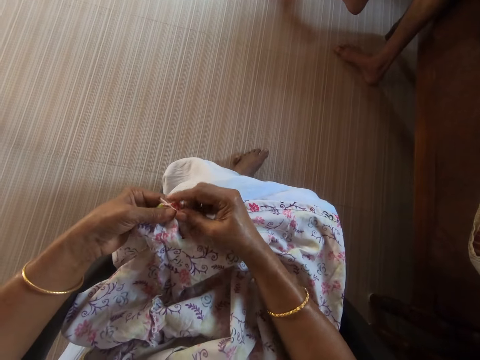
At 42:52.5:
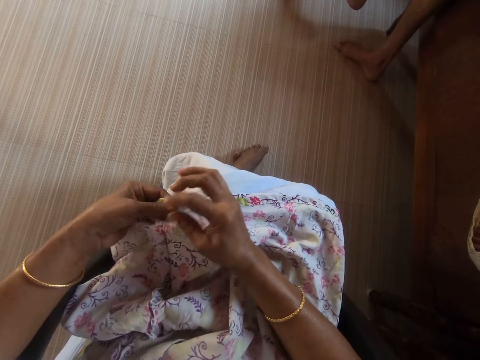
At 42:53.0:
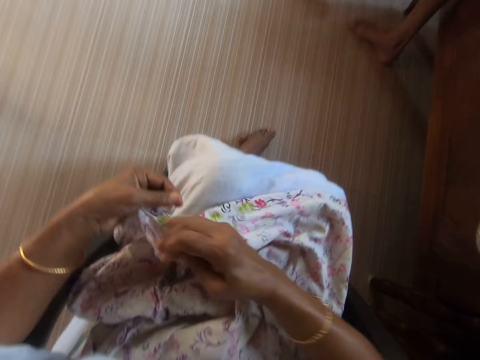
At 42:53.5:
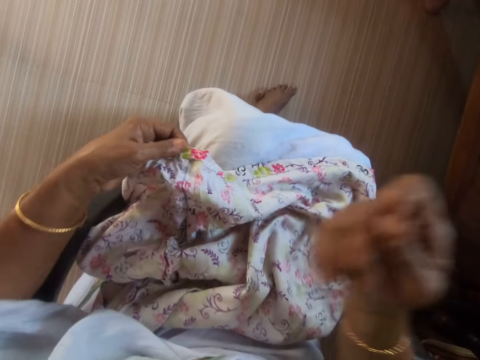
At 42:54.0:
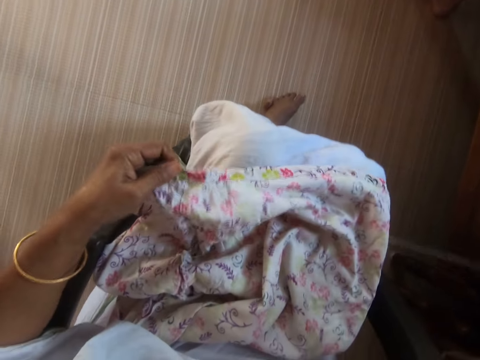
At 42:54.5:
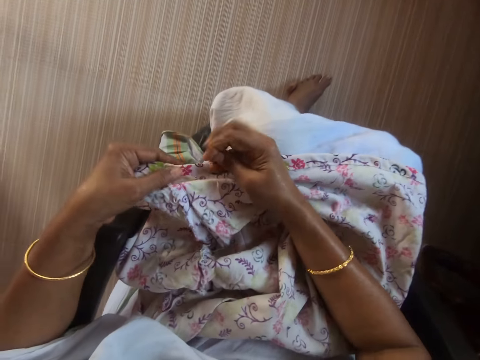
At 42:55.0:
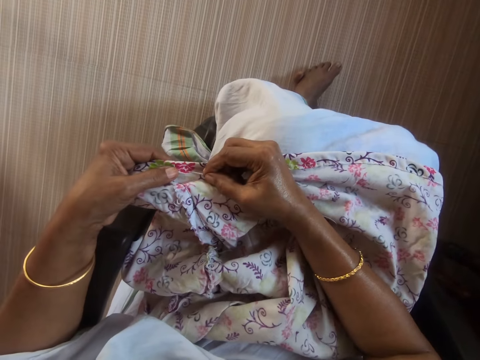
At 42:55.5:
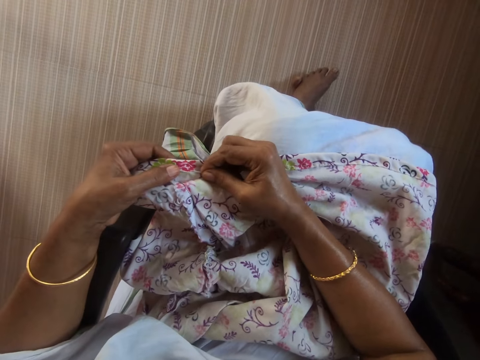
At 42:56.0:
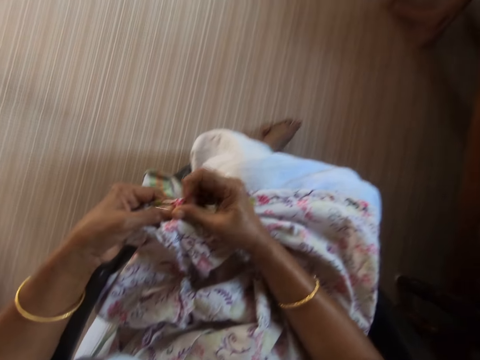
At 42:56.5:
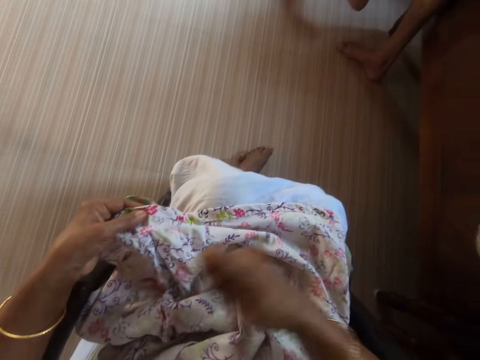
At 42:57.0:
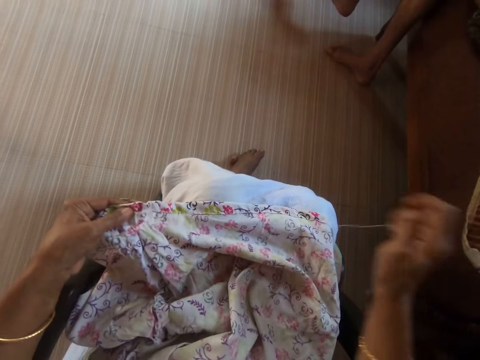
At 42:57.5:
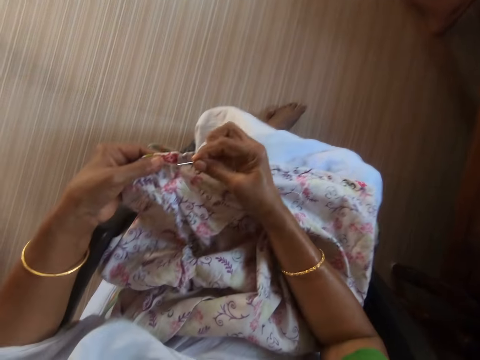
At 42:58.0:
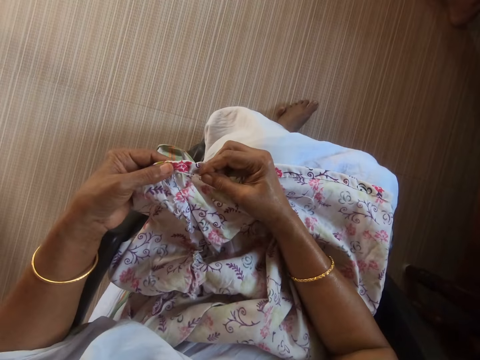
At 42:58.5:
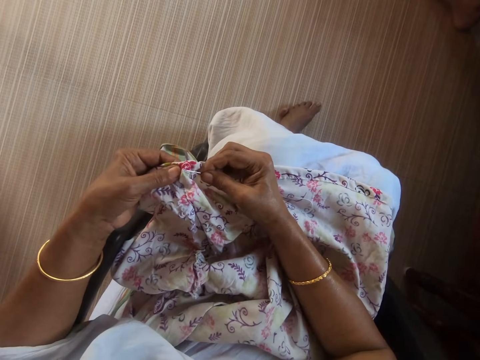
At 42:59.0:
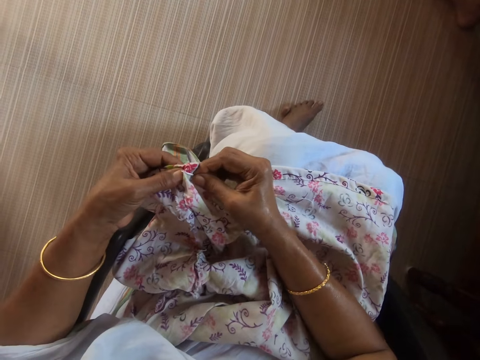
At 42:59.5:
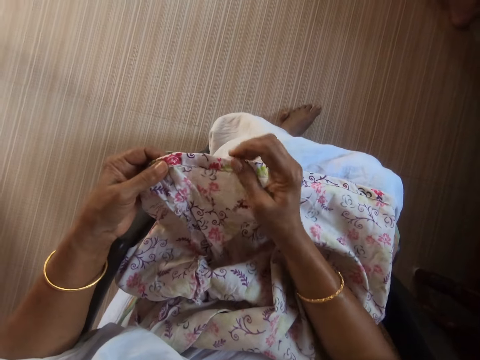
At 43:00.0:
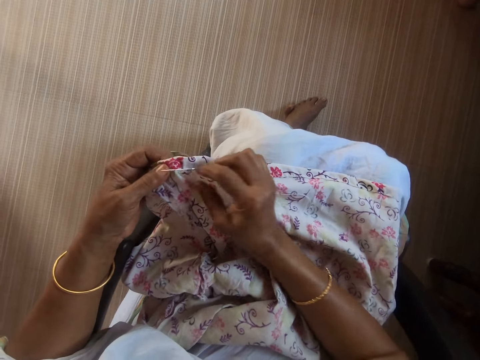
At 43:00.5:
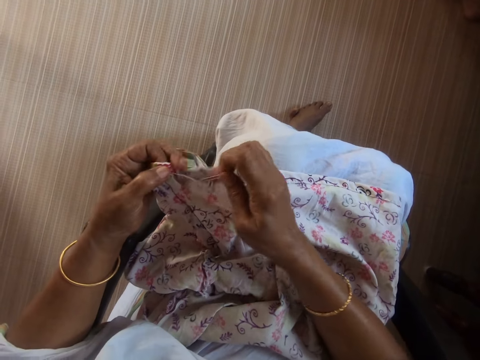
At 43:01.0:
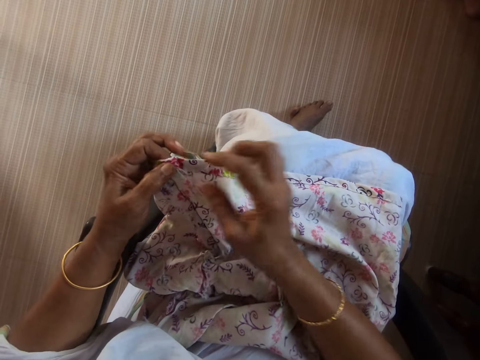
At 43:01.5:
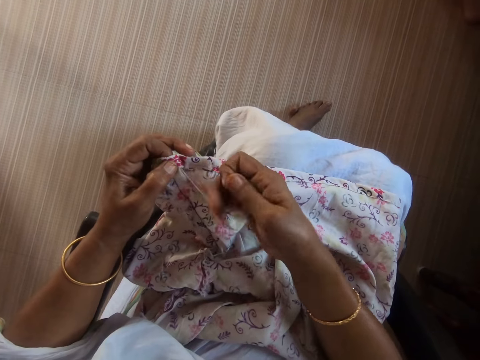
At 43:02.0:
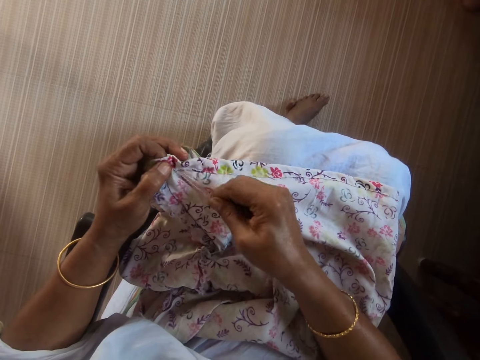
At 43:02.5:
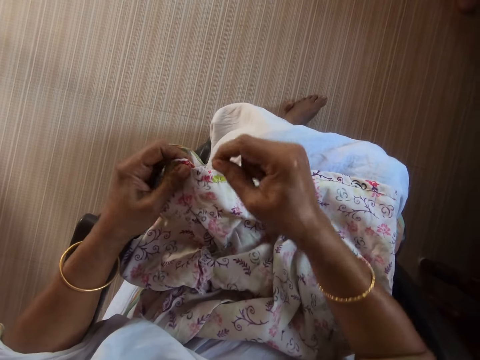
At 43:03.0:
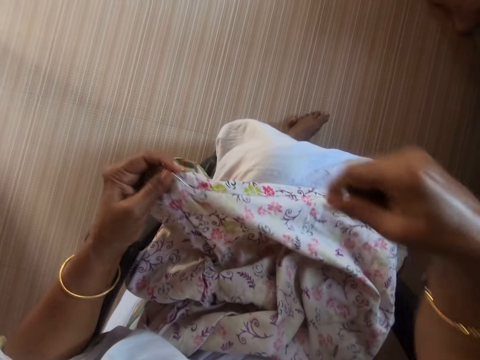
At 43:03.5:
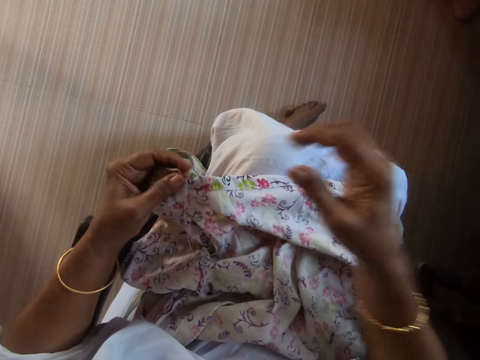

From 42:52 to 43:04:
The camera wearer pulls a thread on the cloth with her right hand. She fastens the thread in the threaded needle with her right hand.

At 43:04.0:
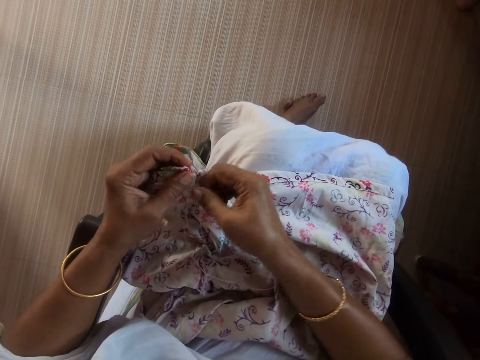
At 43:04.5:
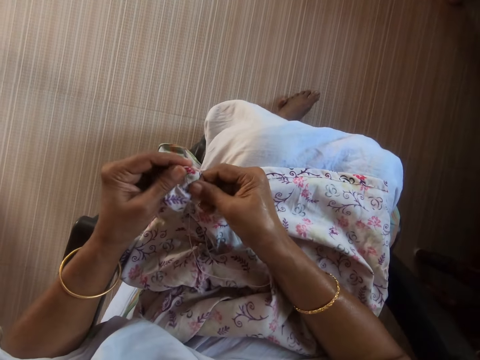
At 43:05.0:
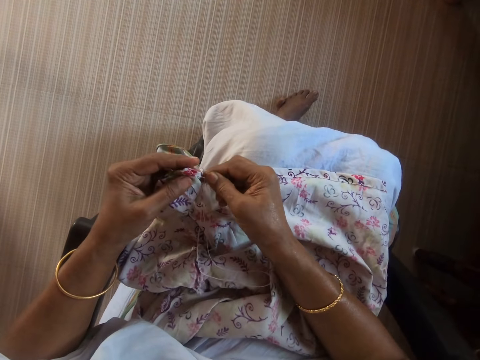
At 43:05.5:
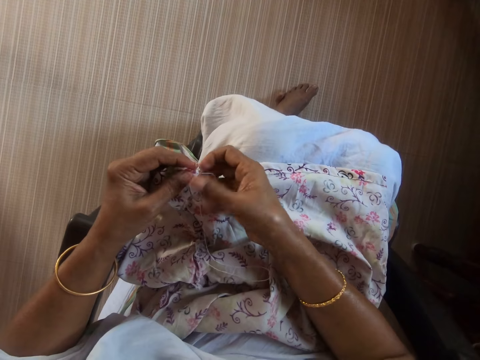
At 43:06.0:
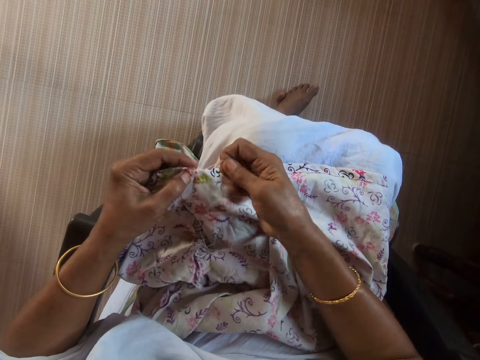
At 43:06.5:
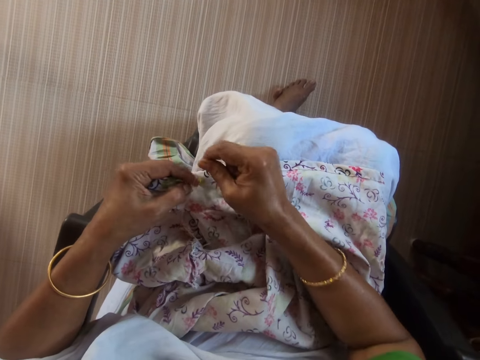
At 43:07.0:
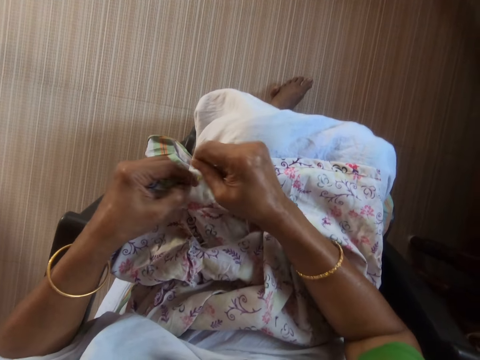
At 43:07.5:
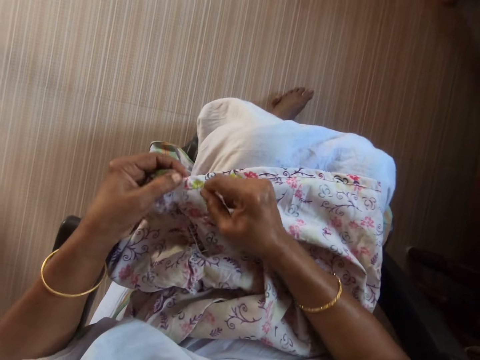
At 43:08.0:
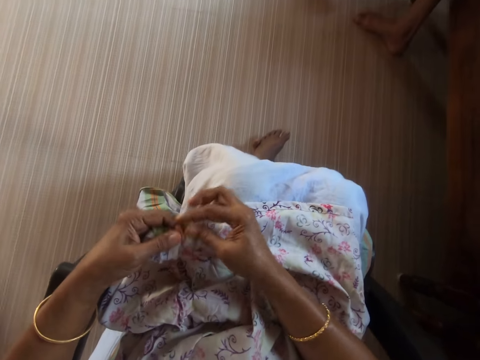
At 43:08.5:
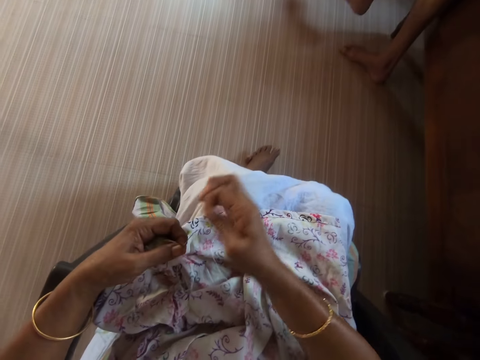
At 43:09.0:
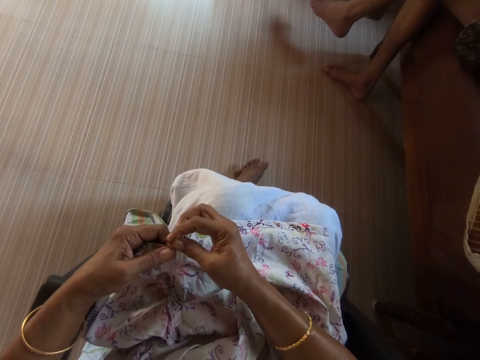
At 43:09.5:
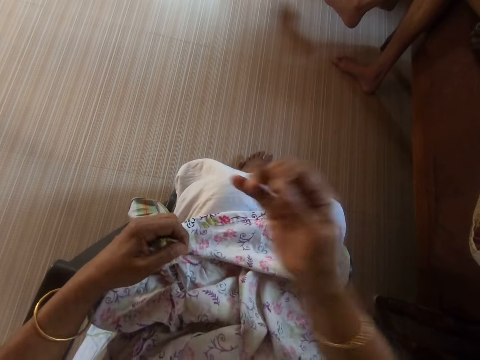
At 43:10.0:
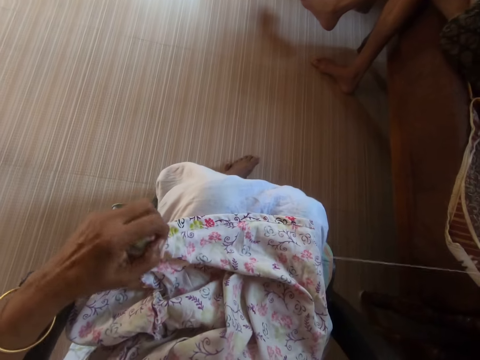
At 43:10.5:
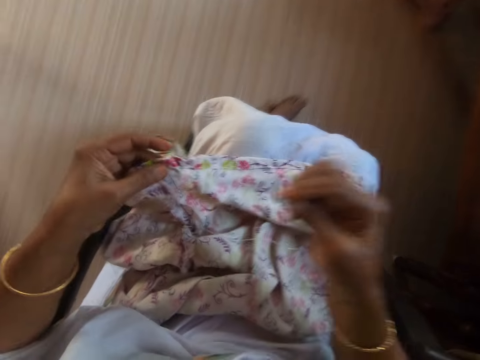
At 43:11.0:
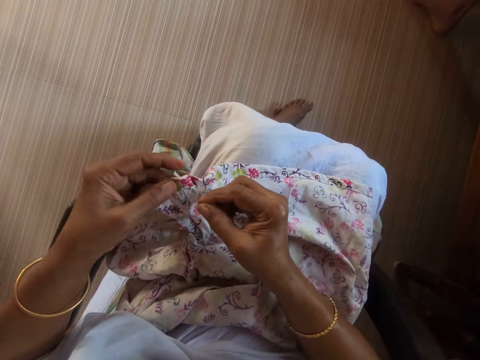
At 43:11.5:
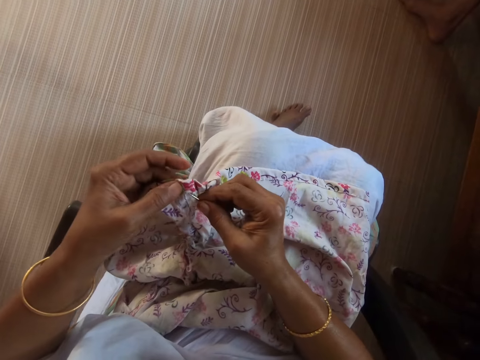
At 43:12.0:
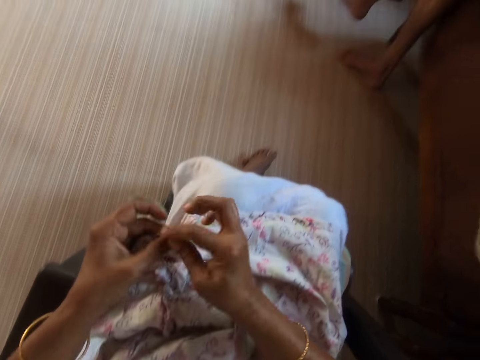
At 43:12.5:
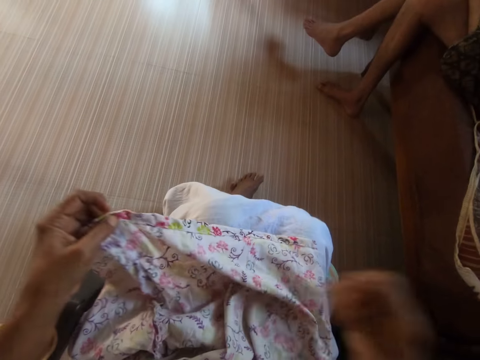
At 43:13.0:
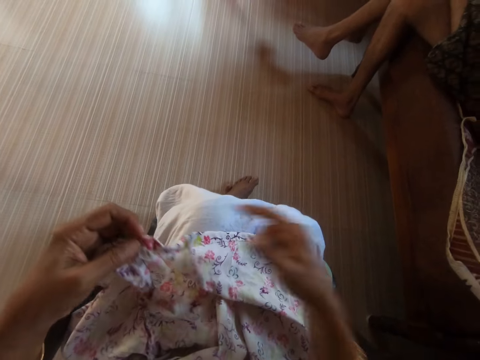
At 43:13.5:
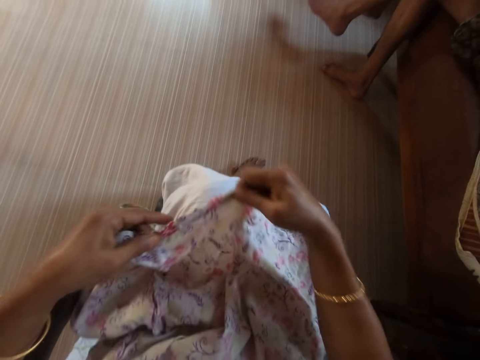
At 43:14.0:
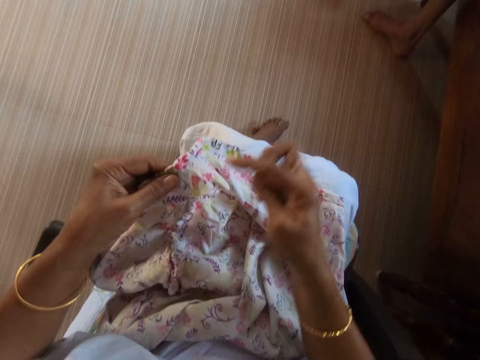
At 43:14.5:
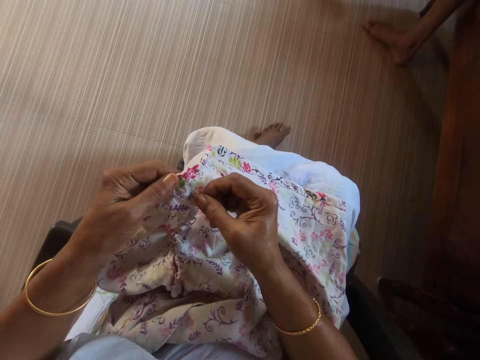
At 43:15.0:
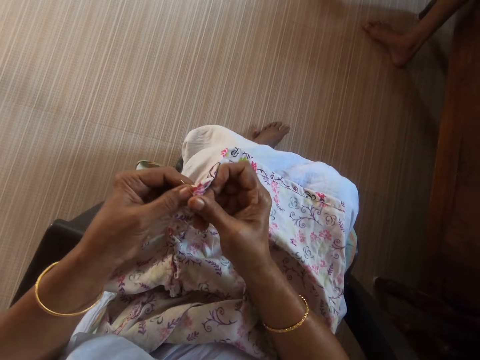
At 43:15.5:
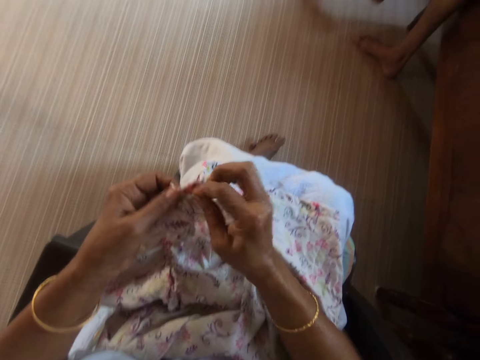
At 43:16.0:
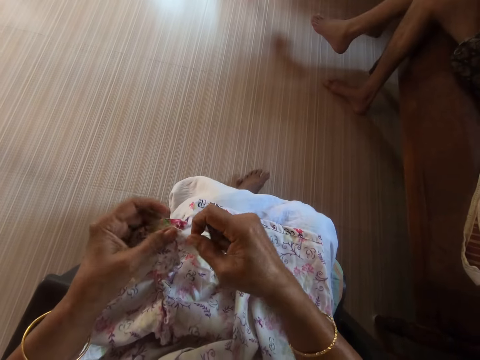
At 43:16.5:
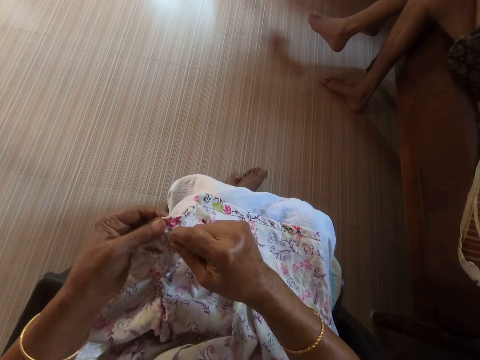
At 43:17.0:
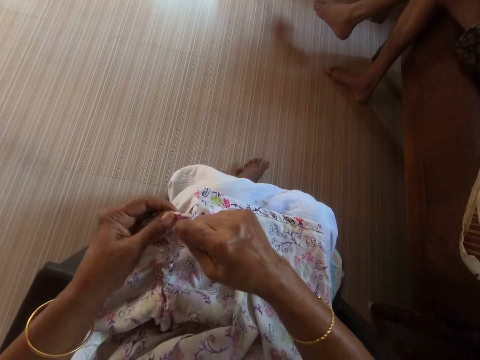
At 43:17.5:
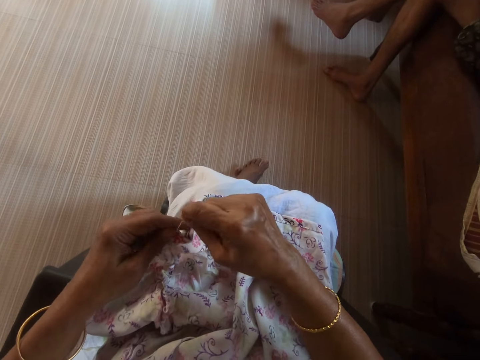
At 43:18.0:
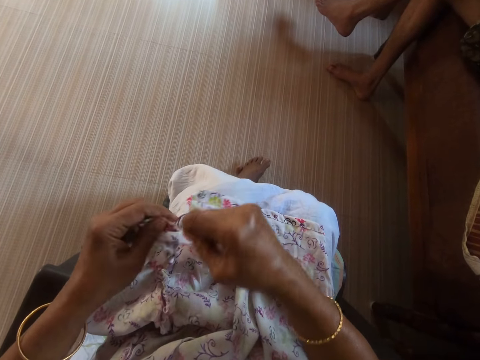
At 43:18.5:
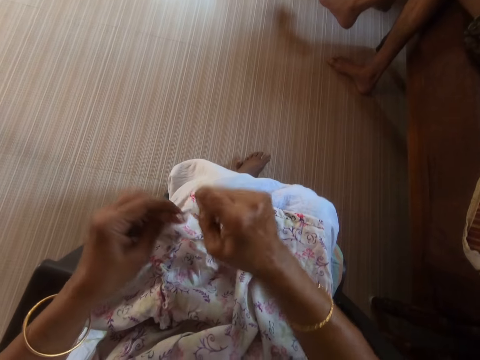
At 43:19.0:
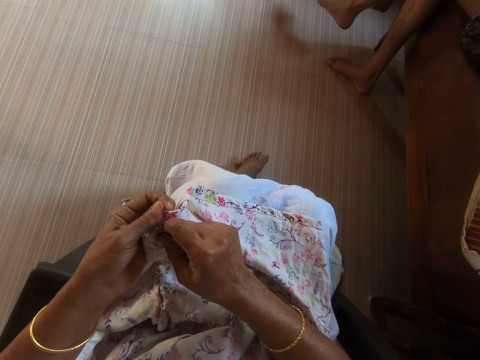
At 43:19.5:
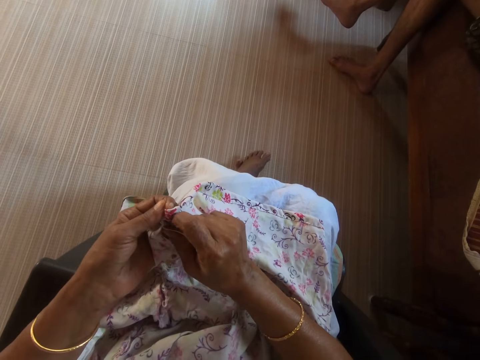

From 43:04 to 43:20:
The camera wearer pulls the thread in the threaded needle in a whirl with her right hand. She pulls the threaded needle in the cloth with her right hand. She sews the cloth in her left hand with the threaded needle in her right hand. She stretches the cloth with both hands. She adjusts the fabric. She sews the cloth in her left hand with the threaded needle in her right hand. She ties the thread.
